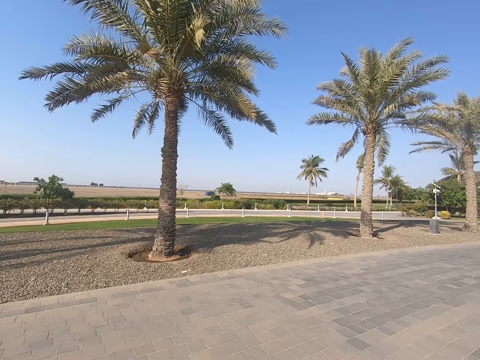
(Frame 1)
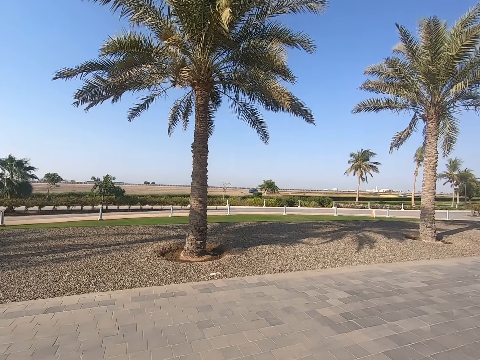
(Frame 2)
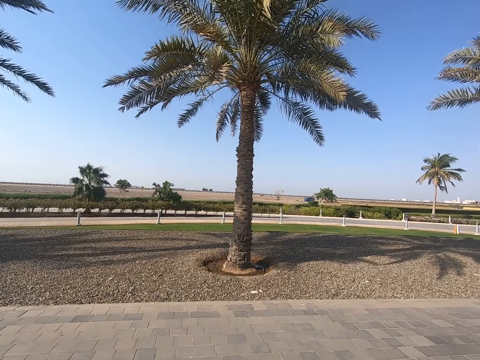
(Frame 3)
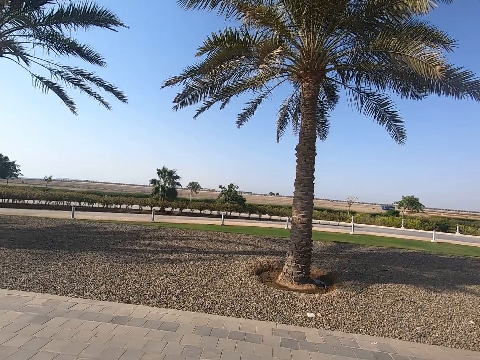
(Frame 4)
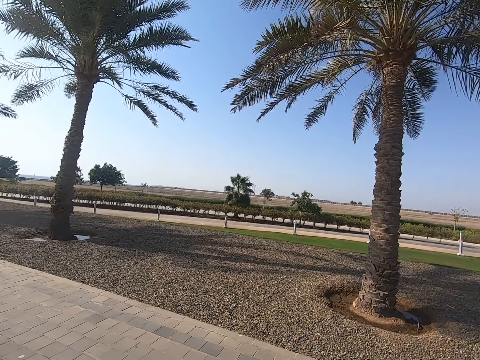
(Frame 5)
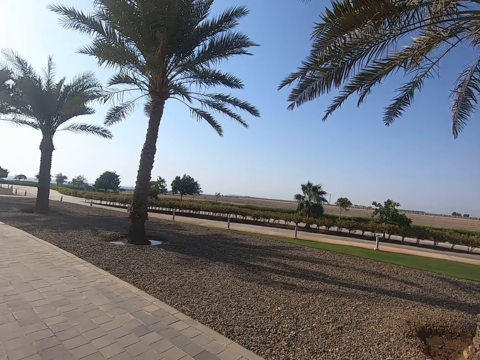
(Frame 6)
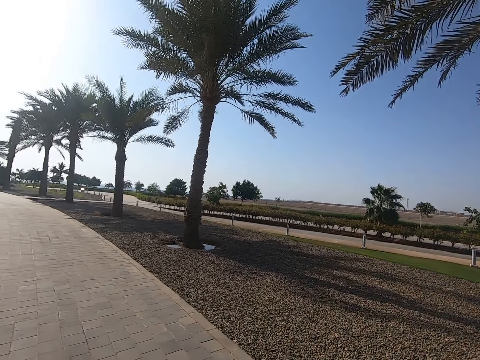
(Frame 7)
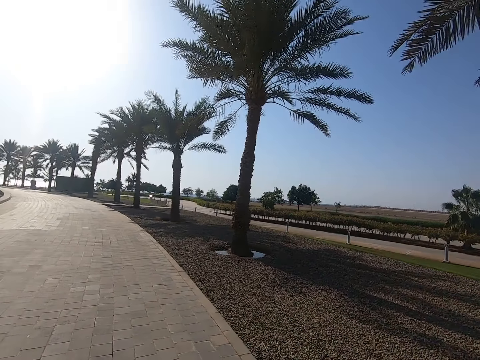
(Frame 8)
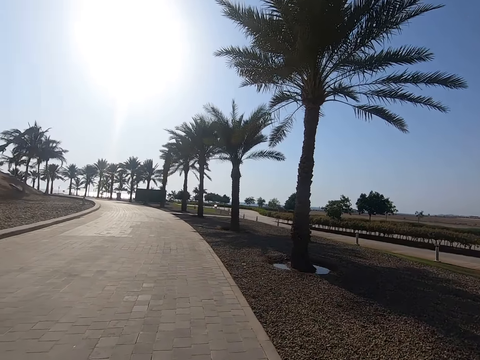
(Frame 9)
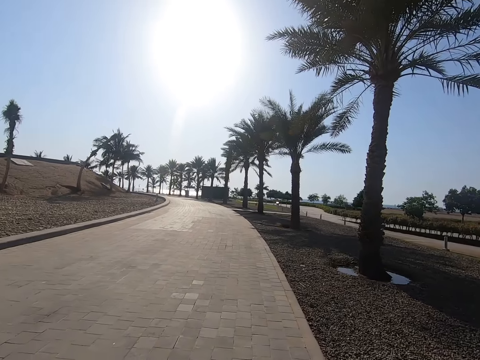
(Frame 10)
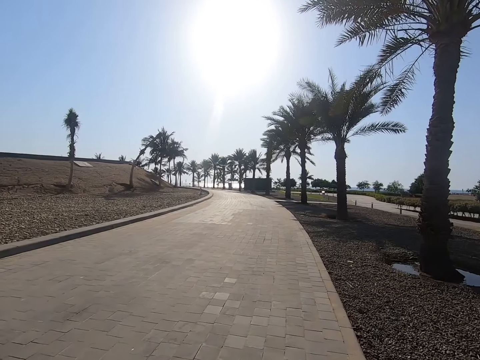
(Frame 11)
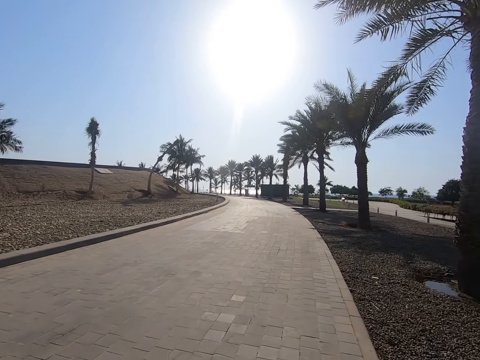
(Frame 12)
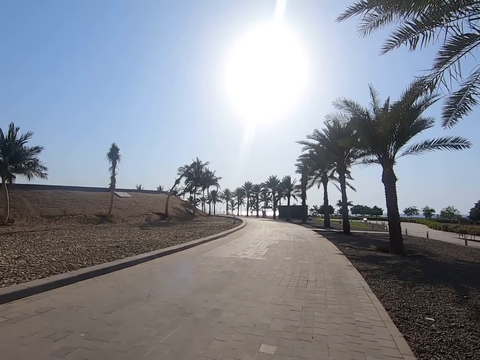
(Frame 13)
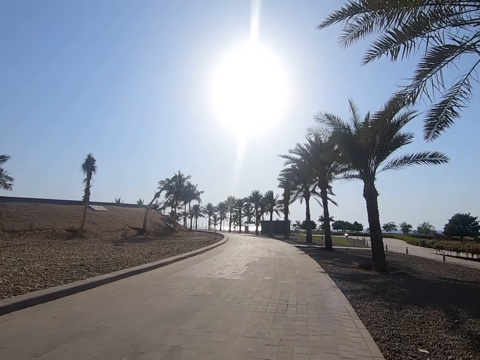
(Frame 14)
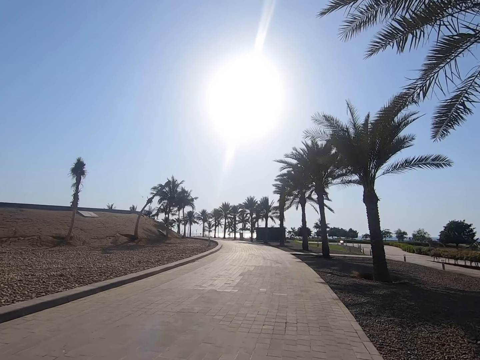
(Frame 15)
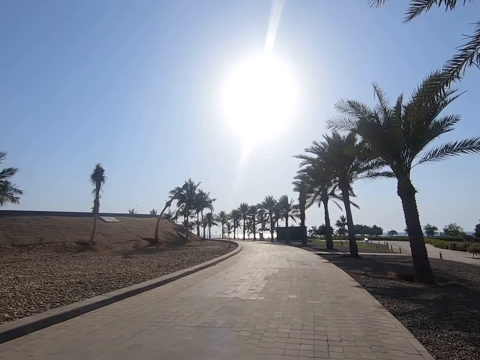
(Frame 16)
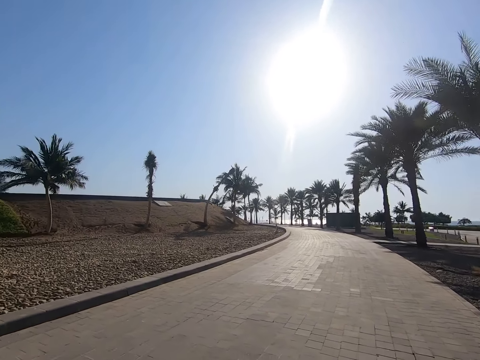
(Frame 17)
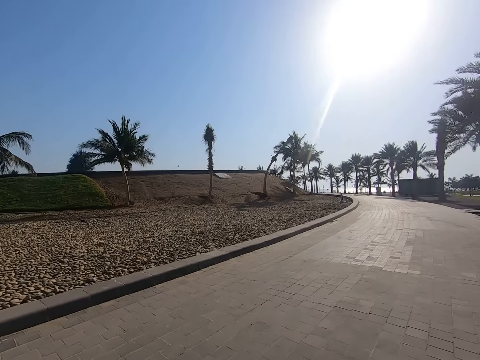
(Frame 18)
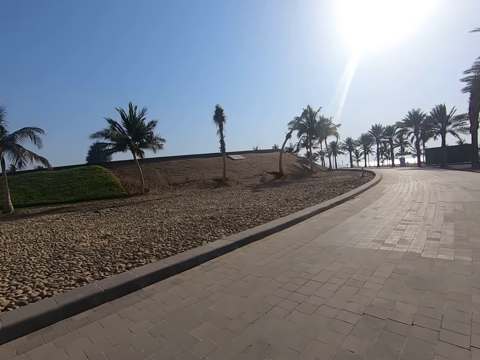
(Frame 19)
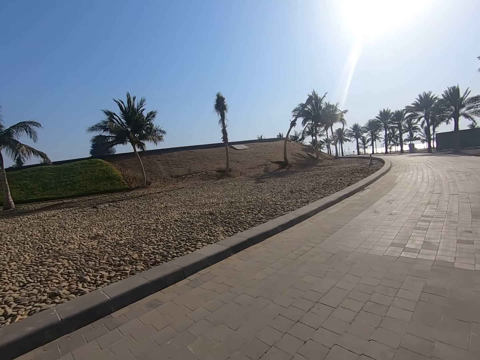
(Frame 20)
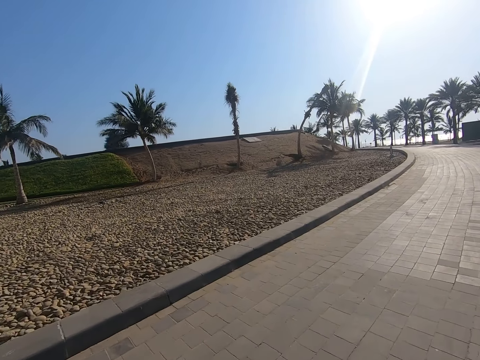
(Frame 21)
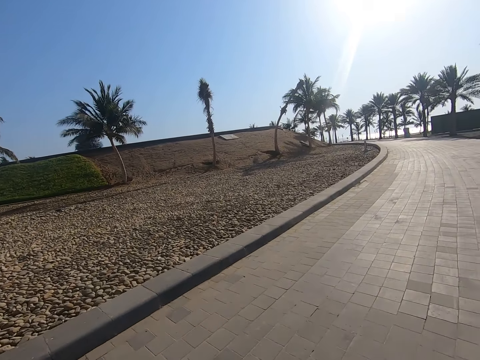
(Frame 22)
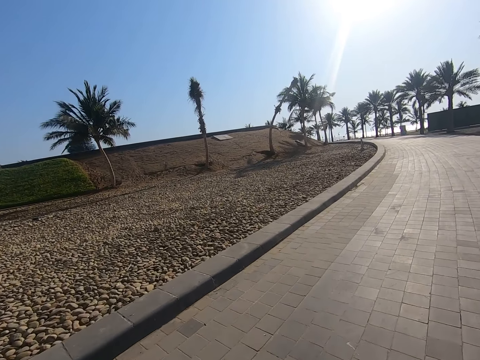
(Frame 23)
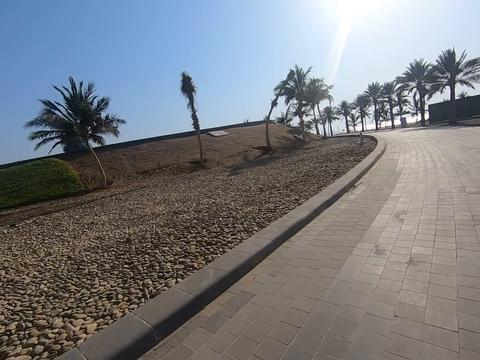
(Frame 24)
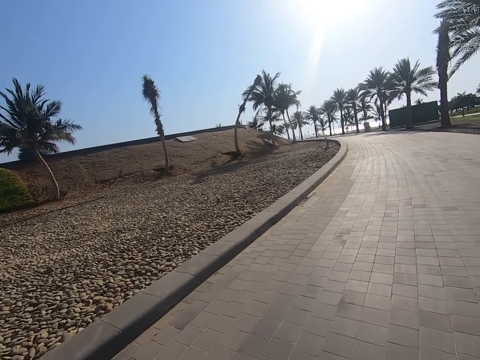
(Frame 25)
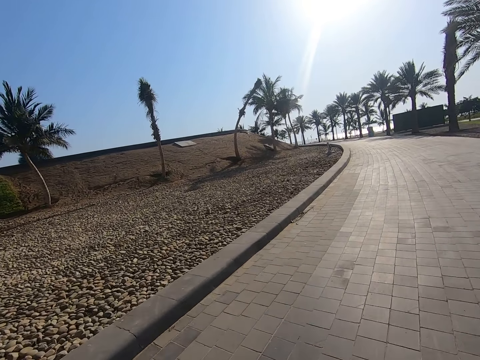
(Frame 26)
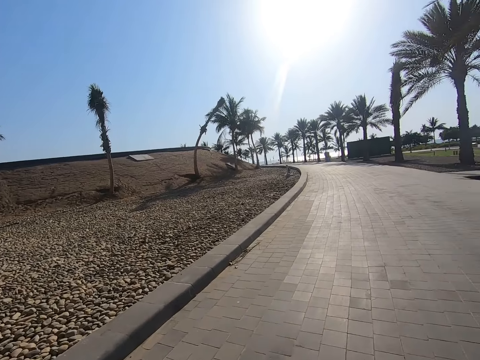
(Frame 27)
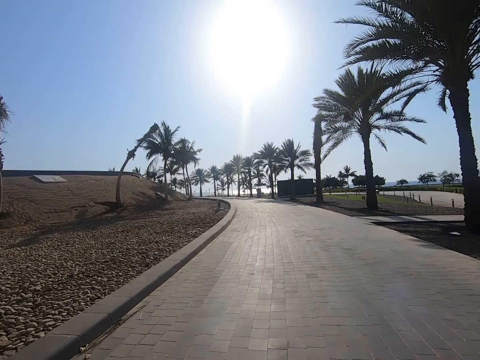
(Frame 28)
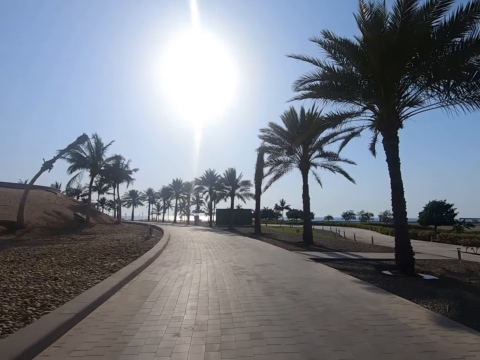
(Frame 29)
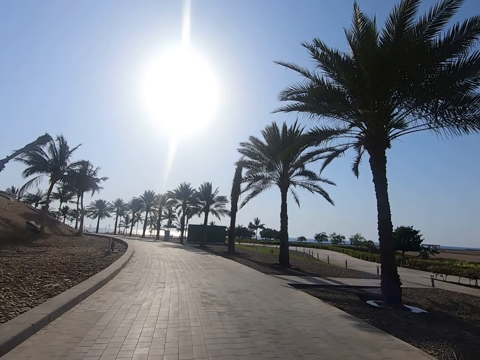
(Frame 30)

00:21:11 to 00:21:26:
The camera wearer turns to where they have come from. They walk along the road. They ride on the road.

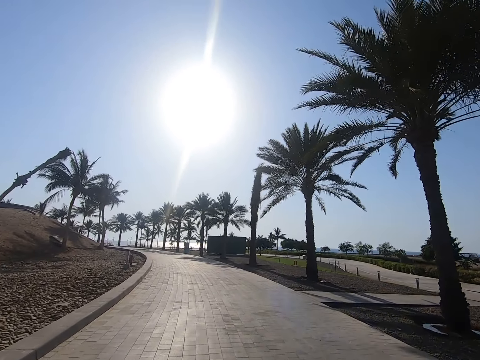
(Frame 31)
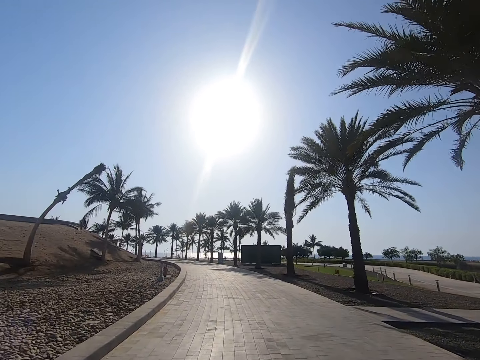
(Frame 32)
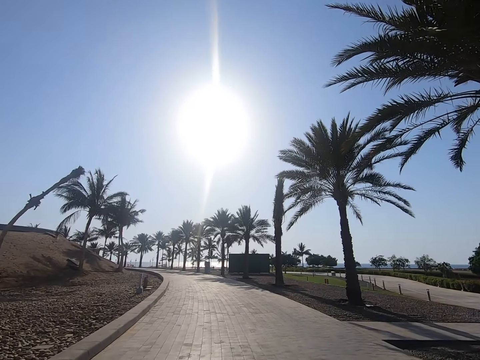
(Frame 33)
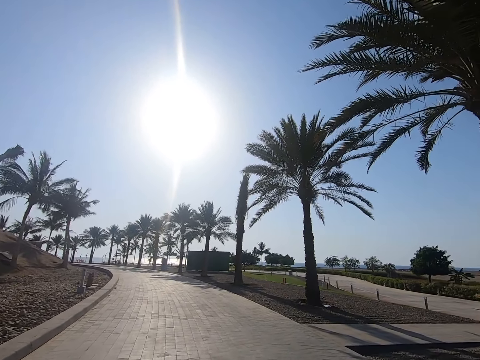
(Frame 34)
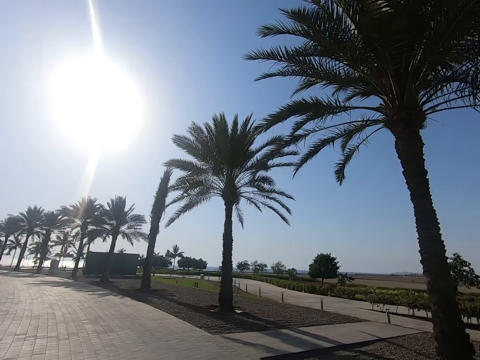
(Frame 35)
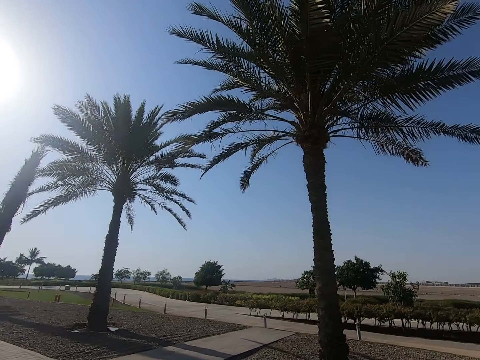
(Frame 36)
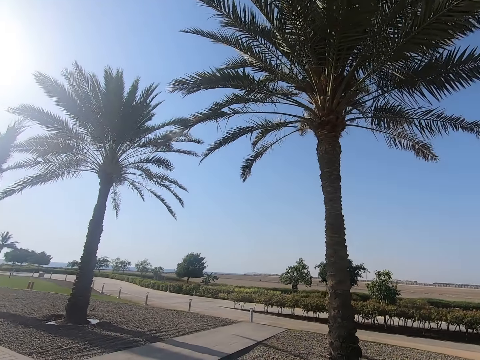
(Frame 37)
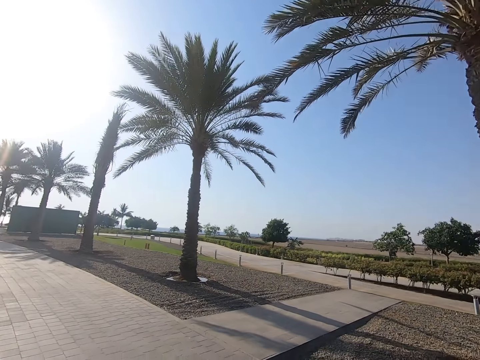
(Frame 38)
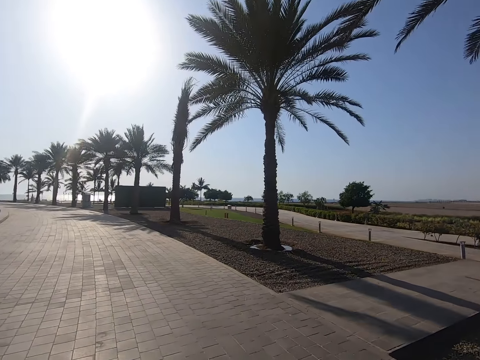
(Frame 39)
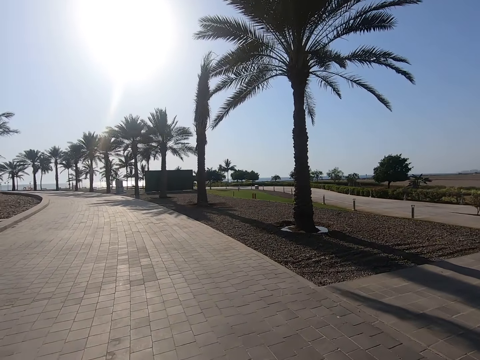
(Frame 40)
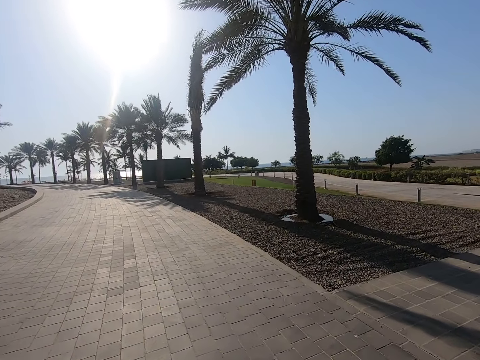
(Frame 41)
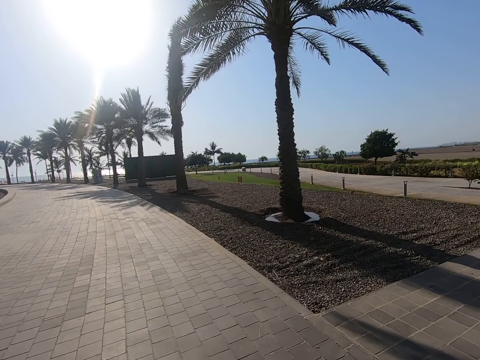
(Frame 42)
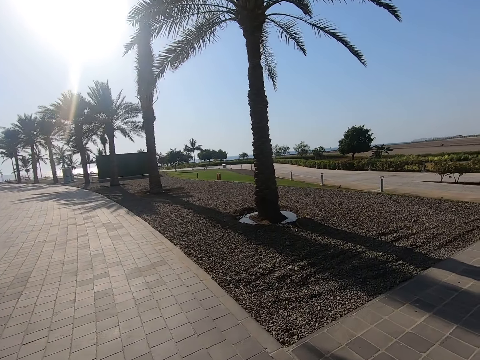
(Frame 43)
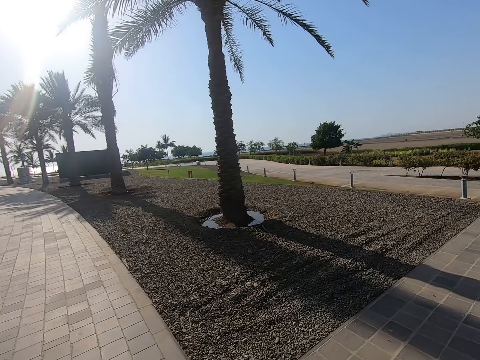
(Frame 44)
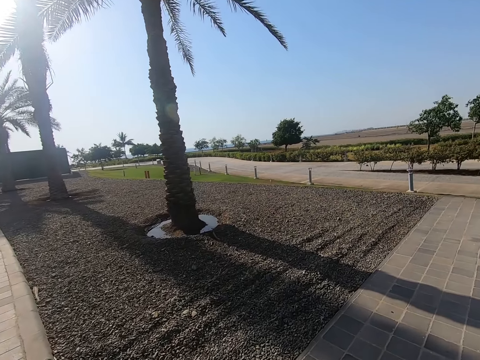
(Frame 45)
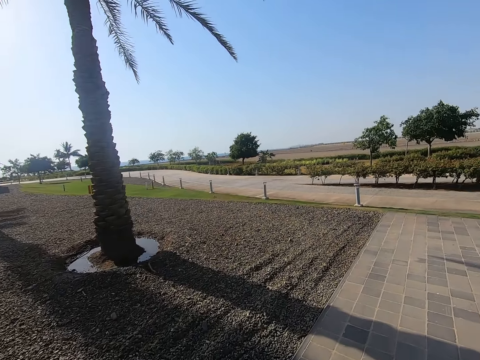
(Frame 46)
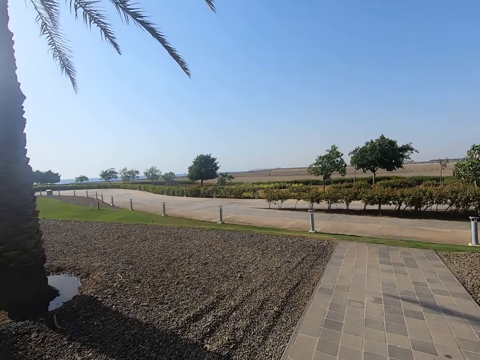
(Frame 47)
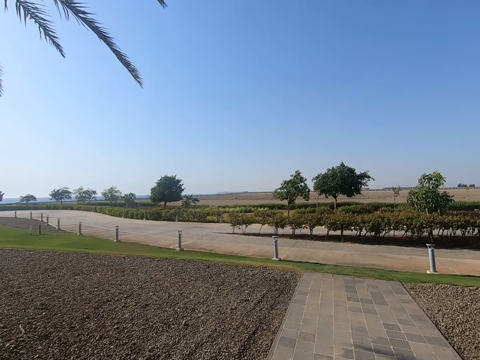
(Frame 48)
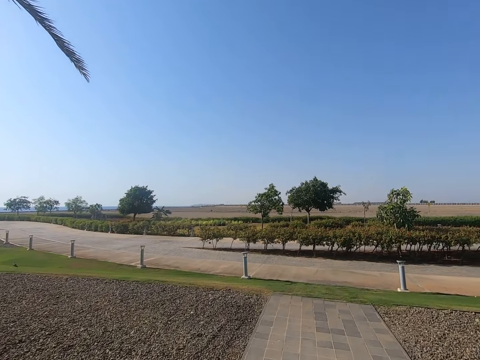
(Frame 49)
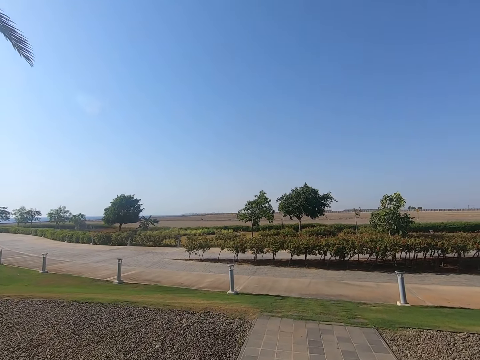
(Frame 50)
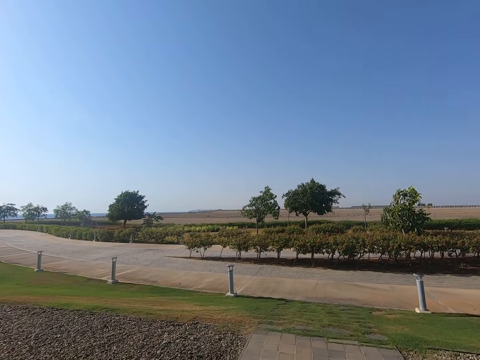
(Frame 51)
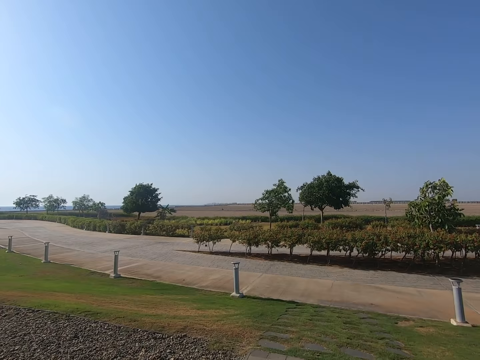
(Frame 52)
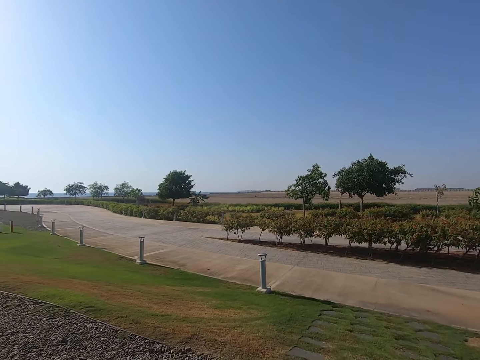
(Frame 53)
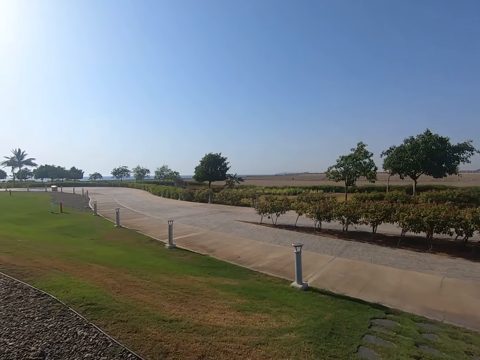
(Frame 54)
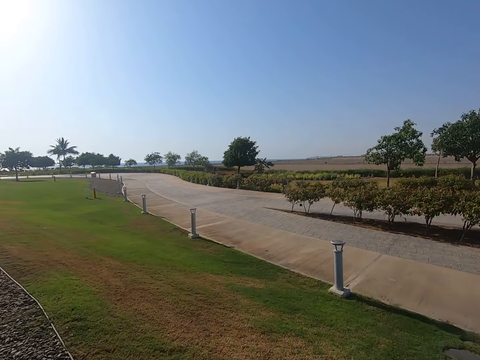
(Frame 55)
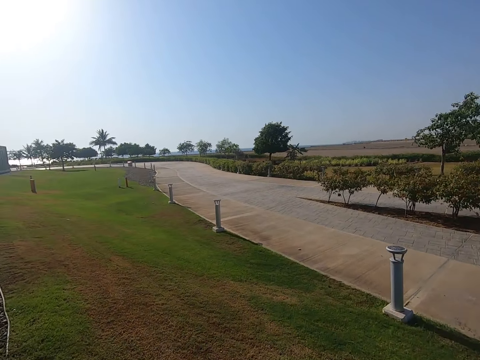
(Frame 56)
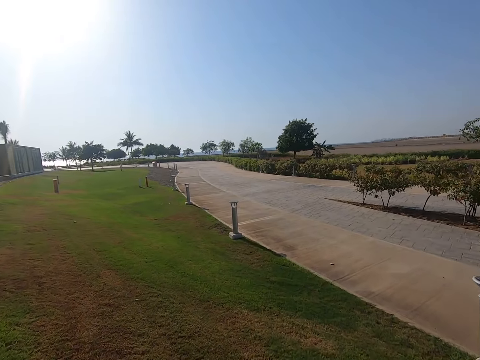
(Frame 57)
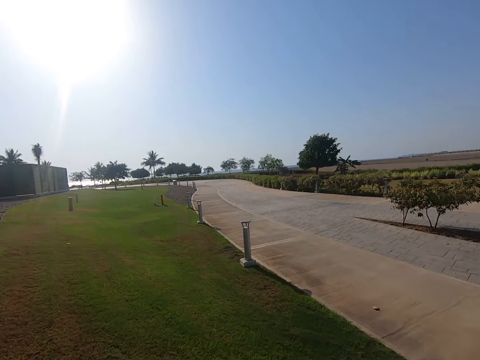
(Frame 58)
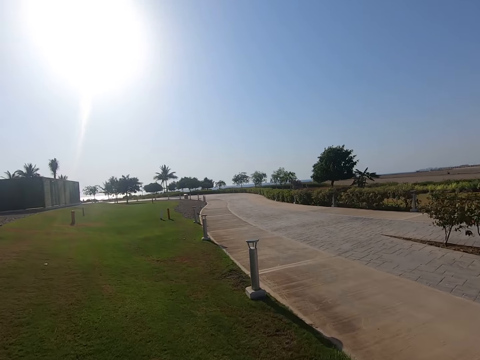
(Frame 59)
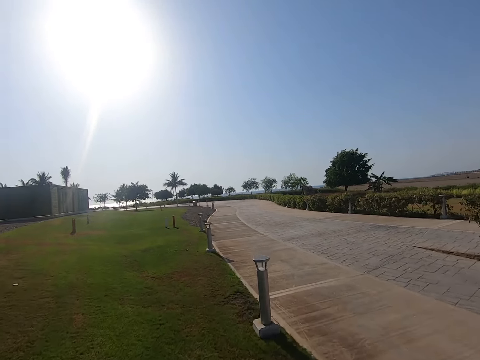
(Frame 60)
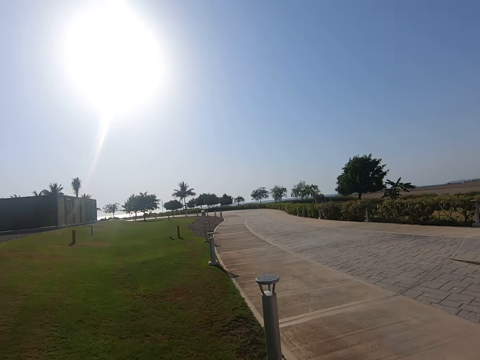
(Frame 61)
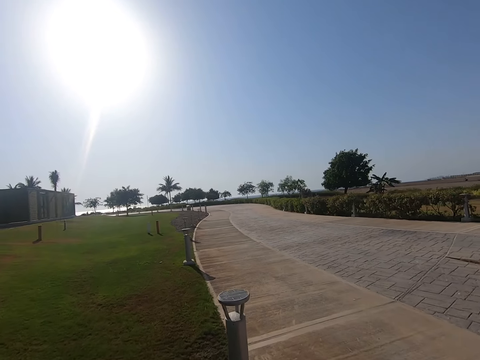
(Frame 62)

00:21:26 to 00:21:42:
The camera wearer looks around. They divert from the road. They close the walkway. They ride on grass.
